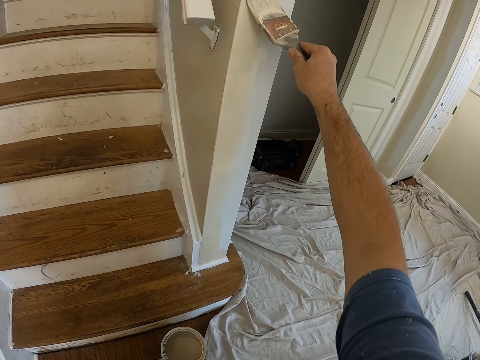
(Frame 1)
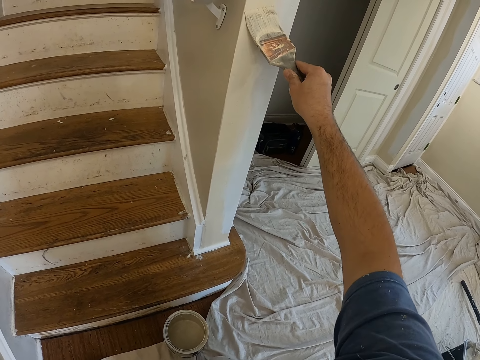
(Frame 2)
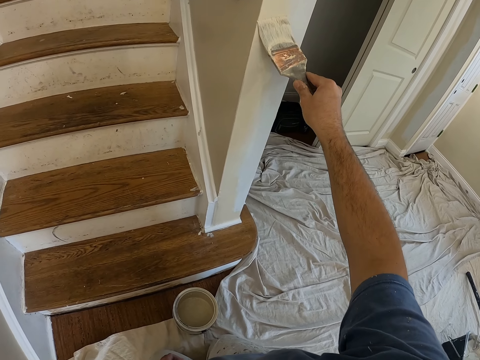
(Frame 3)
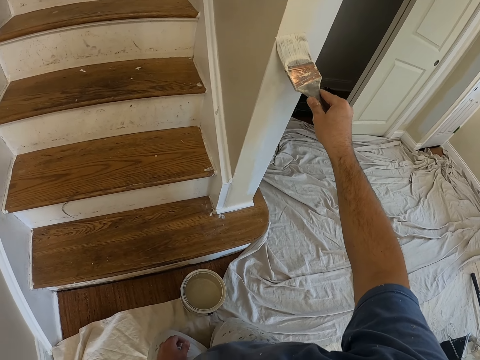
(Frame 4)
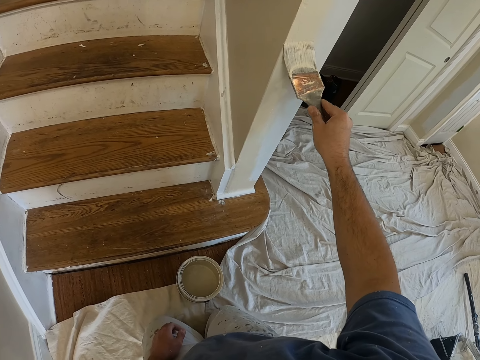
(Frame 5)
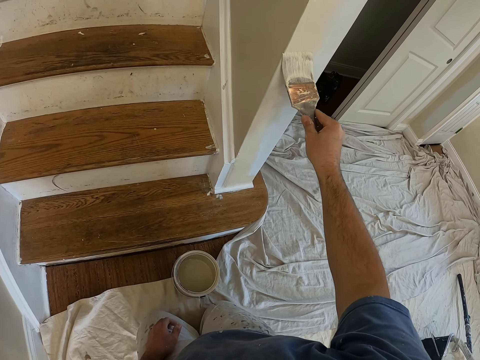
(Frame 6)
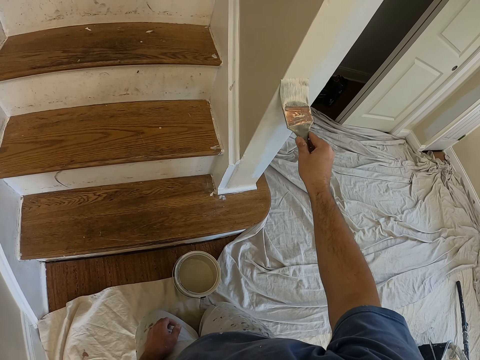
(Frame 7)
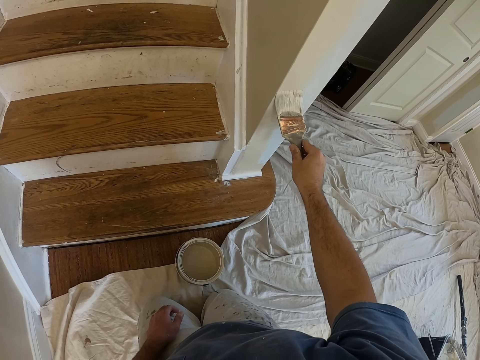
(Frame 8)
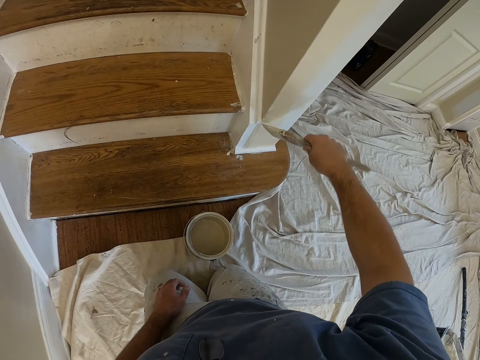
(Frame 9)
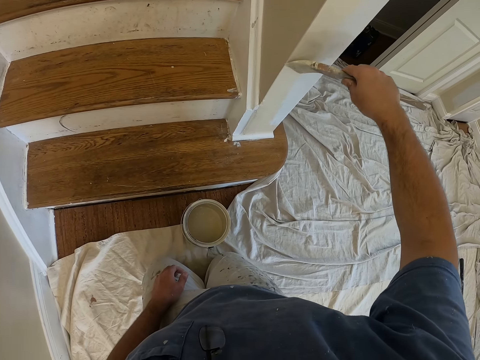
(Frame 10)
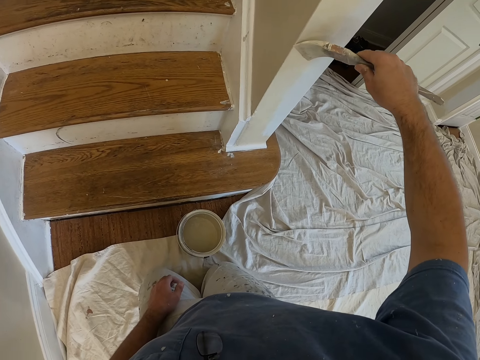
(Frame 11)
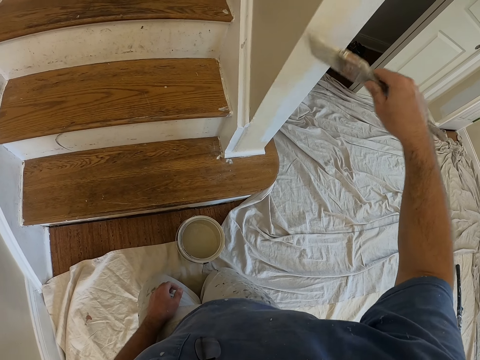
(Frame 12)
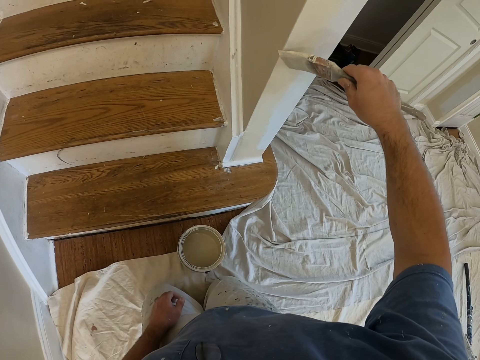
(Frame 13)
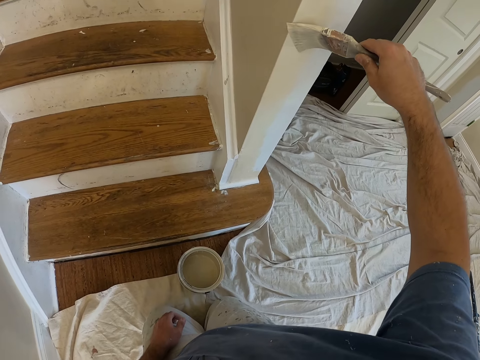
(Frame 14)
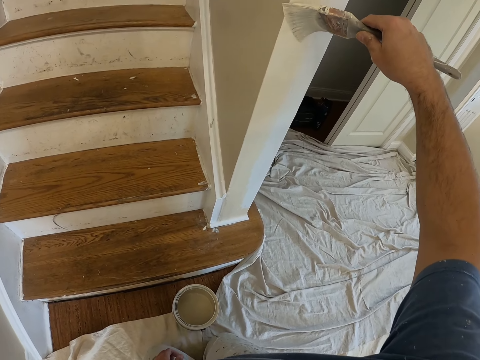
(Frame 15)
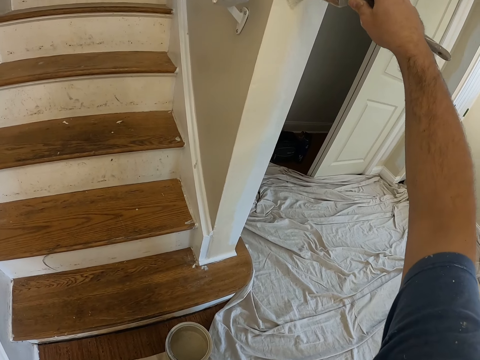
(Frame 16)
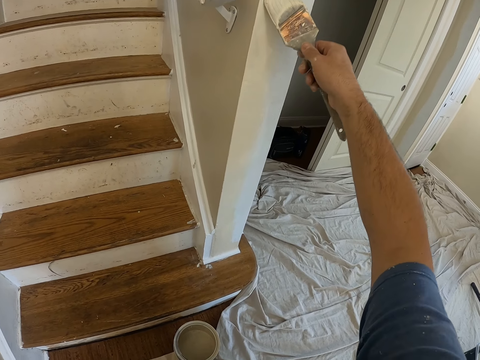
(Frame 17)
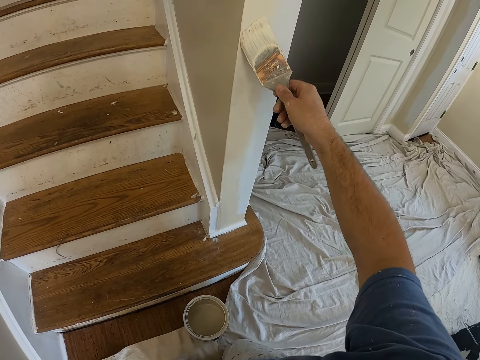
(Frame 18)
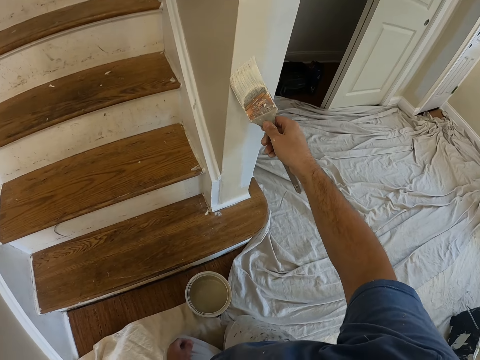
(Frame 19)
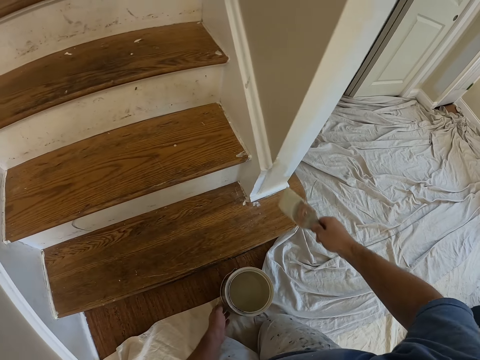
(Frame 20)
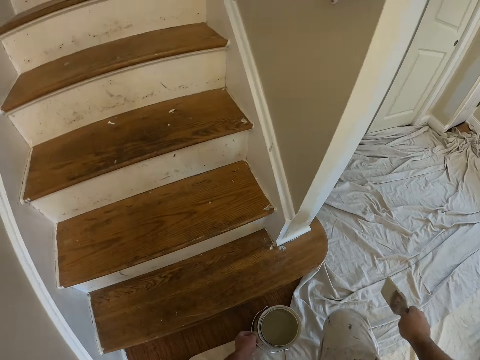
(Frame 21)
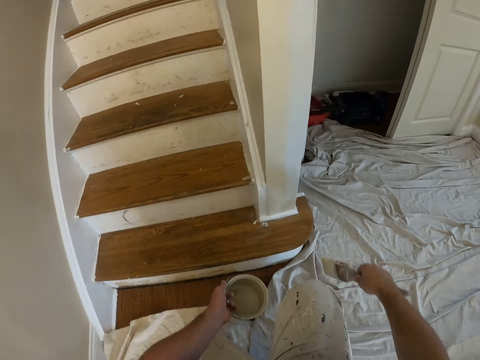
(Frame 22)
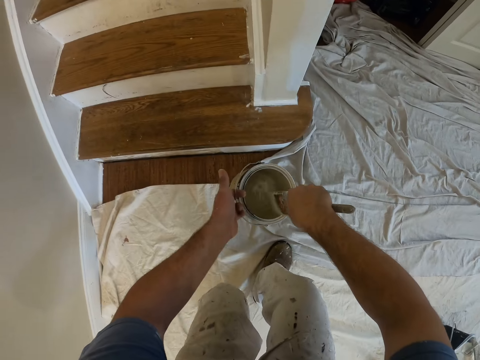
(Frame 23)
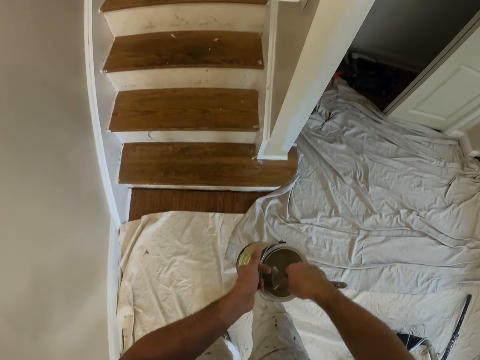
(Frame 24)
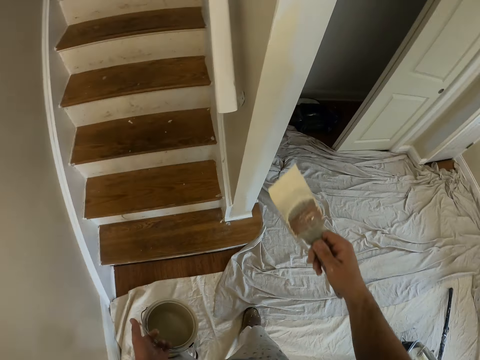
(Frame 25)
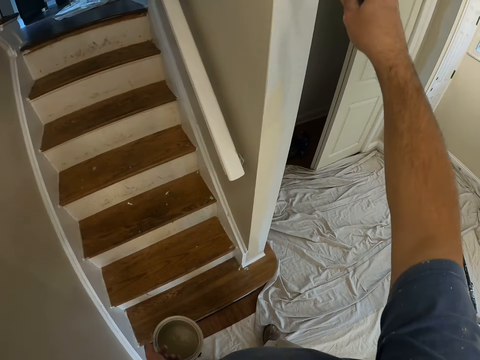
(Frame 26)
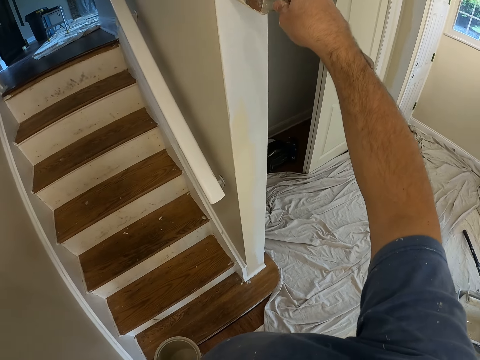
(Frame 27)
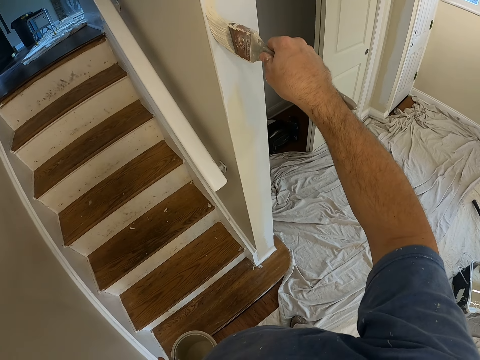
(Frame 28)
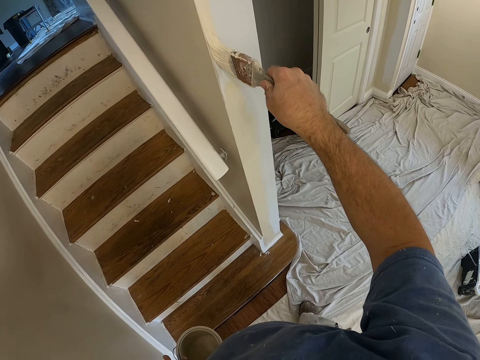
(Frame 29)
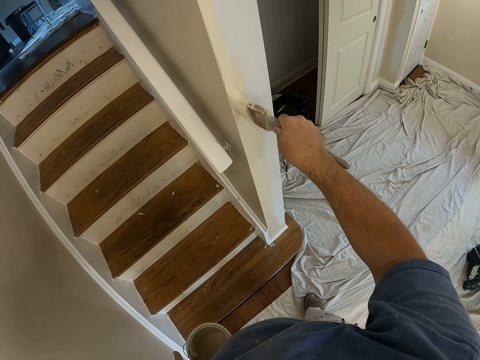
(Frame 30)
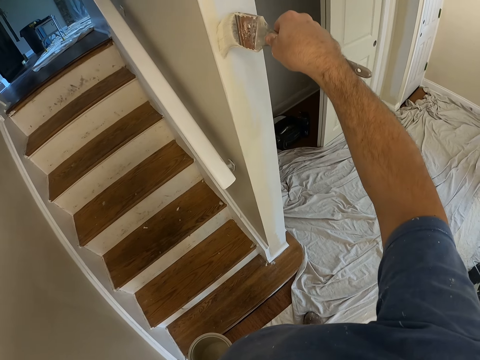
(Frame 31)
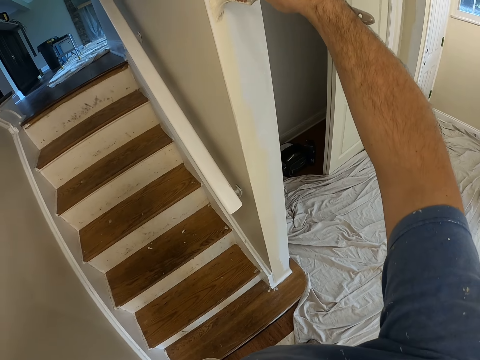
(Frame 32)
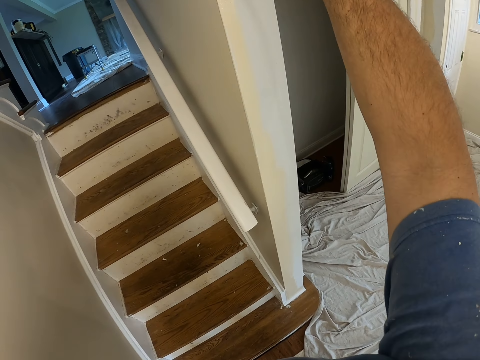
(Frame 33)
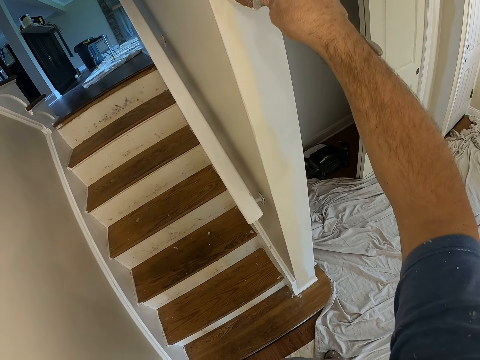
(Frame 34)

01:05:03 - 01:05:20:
The camera wearer stands. He picks up the paint can with his left hand. He takes some paint from the paint can with the paint brush. He paints the wall with the paint brush.

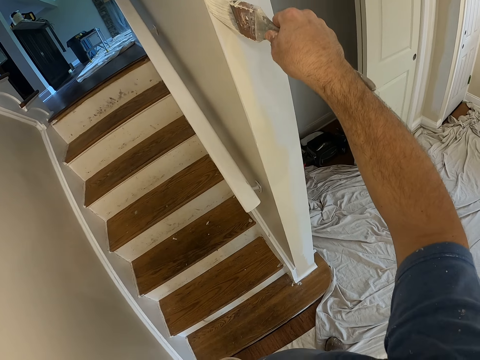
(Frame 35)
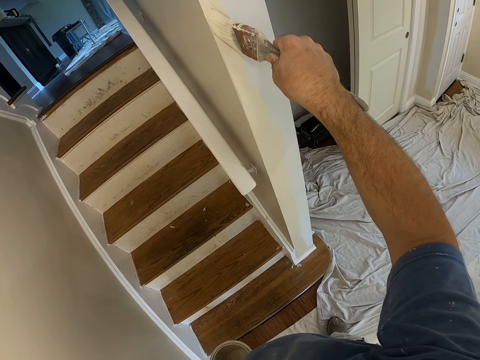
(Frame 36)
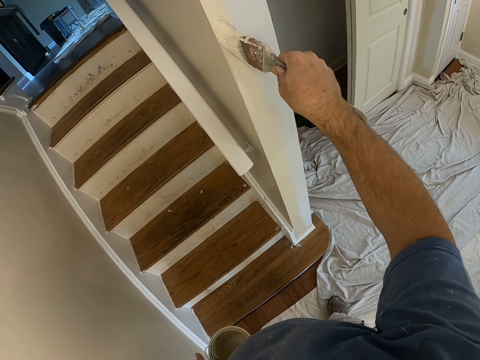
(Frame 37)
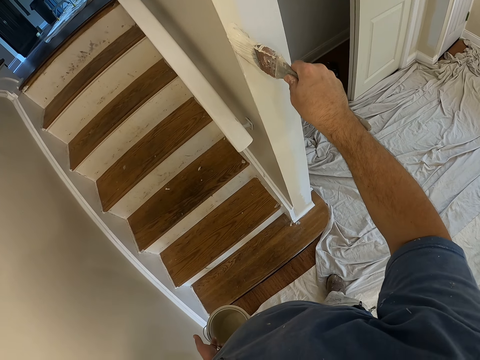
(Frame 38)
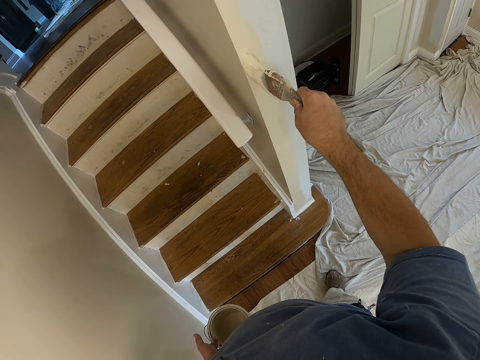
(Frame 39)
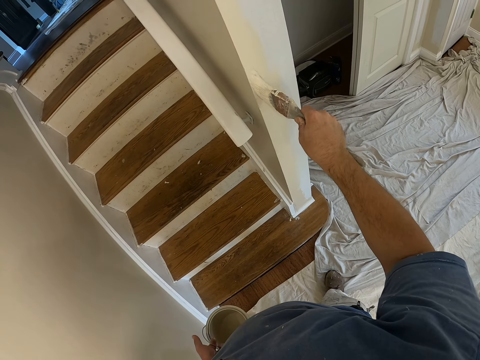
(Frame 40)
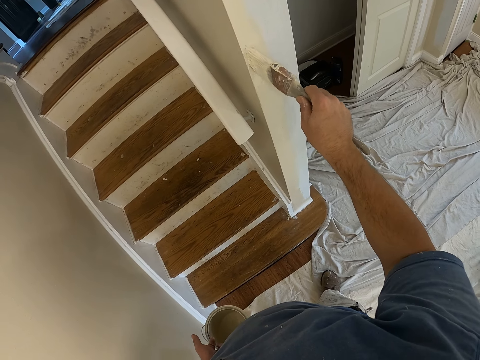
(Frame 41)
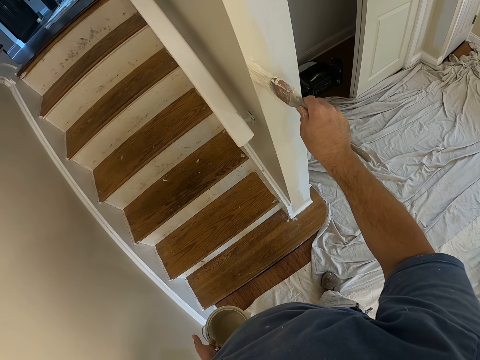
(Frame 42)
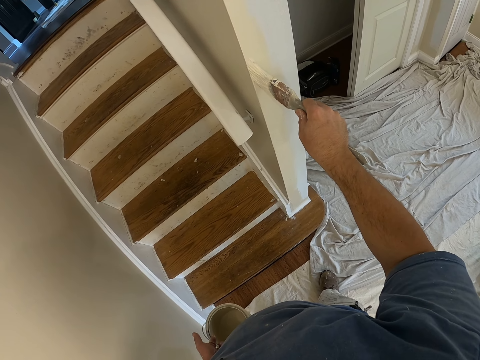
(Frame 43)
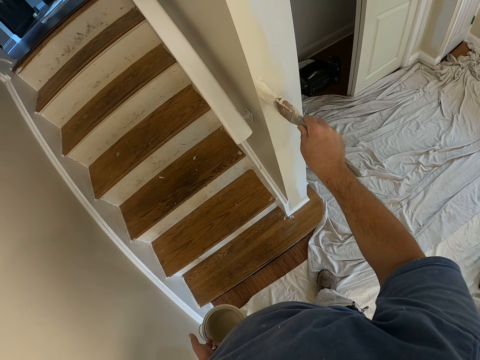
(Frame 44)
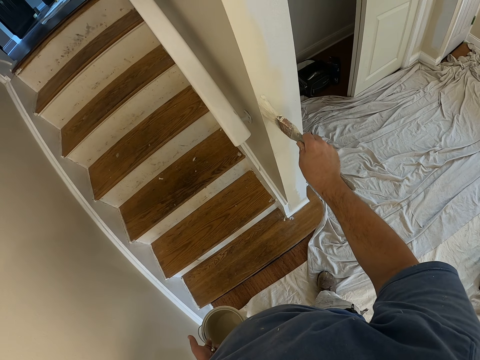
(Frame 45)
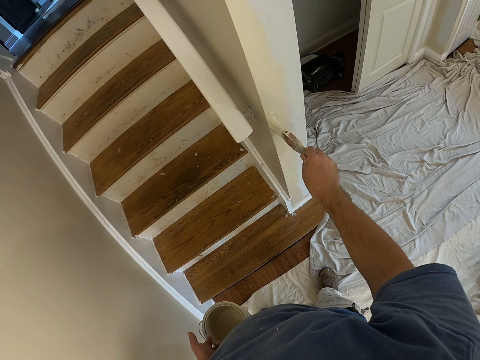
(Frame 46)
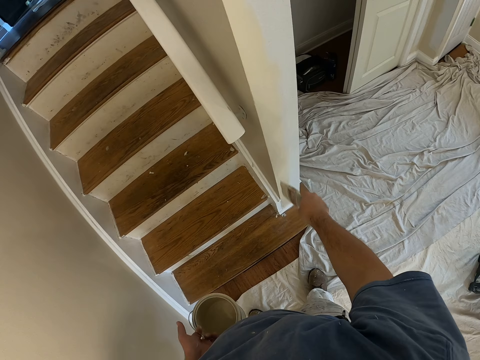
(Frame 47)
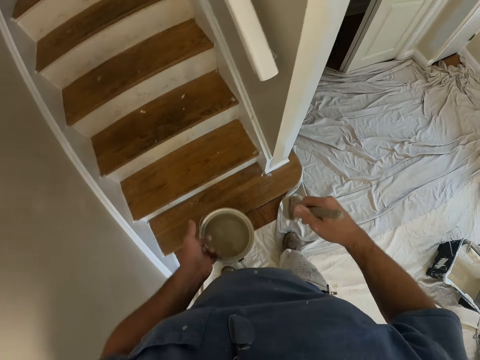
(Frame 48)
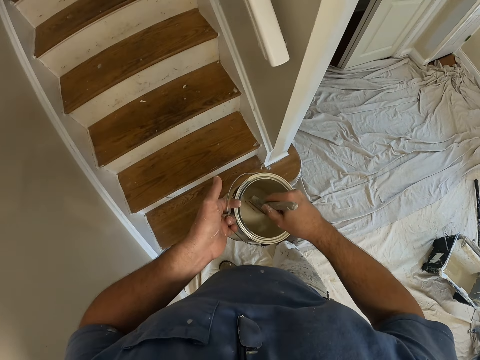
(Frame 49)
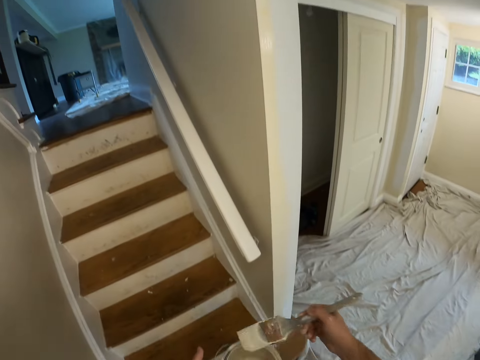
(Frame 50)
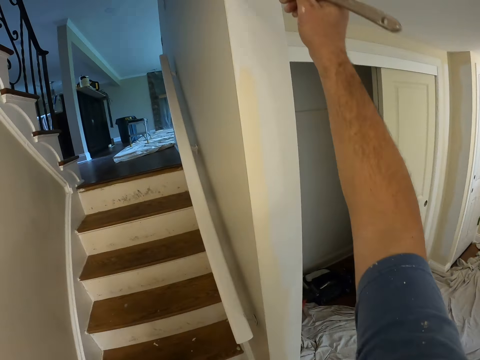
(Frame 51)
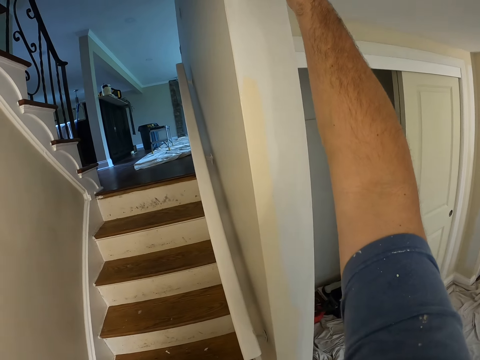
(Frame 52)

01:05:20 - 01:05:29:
The camera wearer takes some paint from the paint can with the paint brush. They paint the wall with the paint brush.
